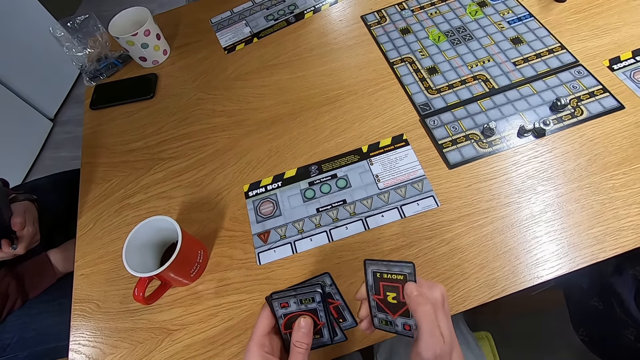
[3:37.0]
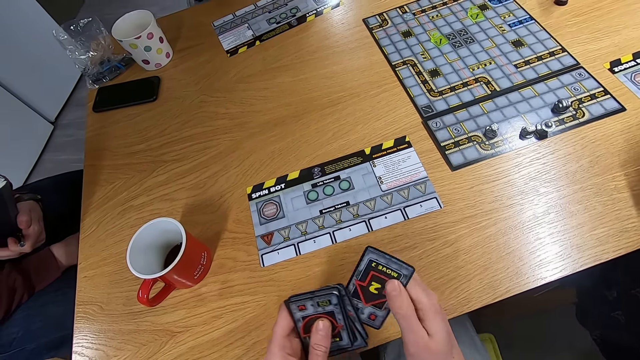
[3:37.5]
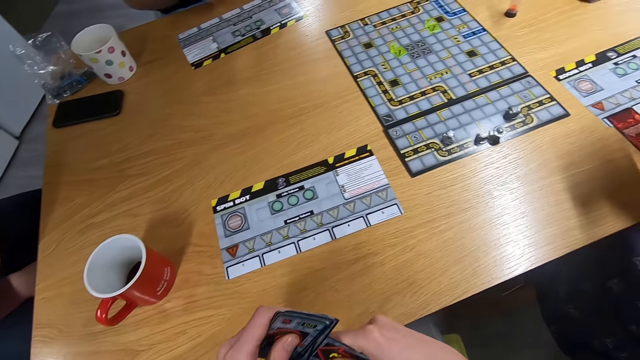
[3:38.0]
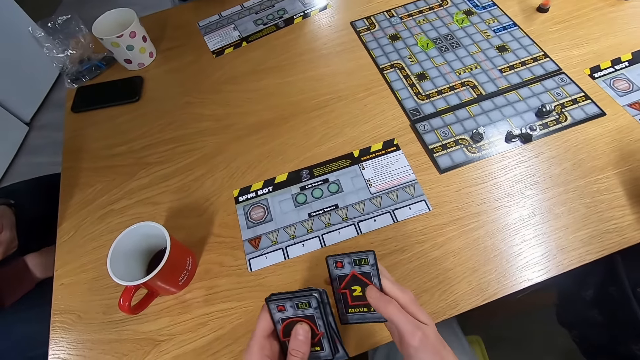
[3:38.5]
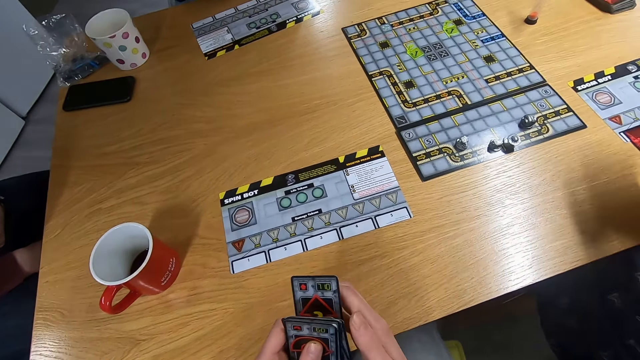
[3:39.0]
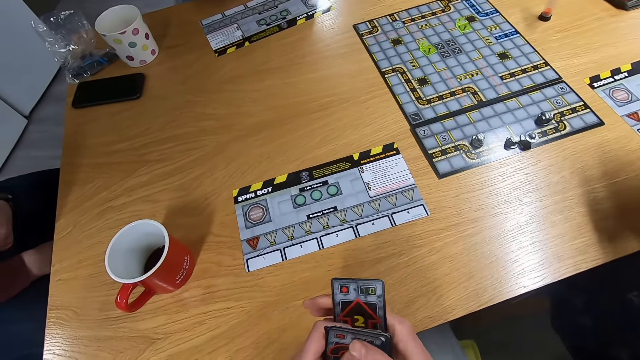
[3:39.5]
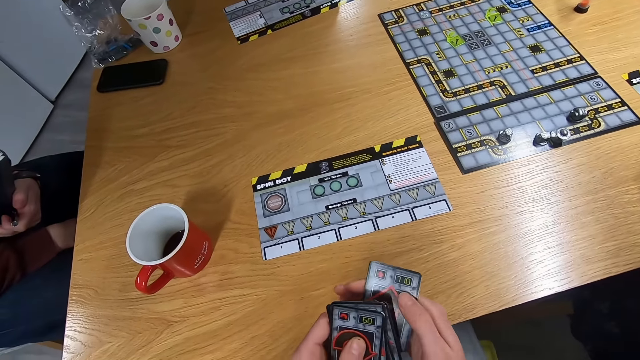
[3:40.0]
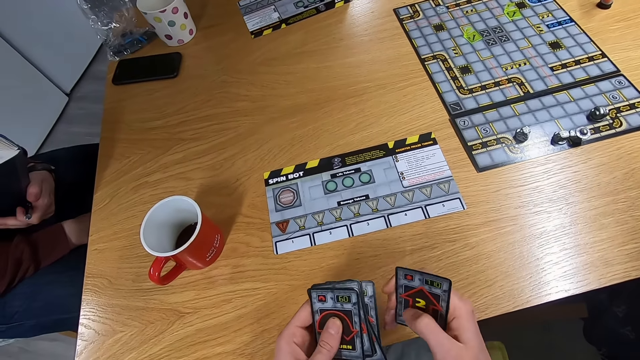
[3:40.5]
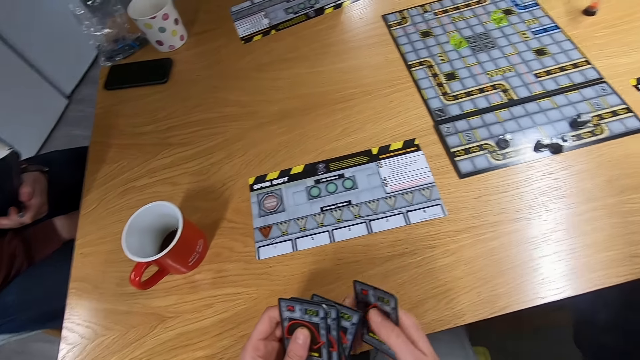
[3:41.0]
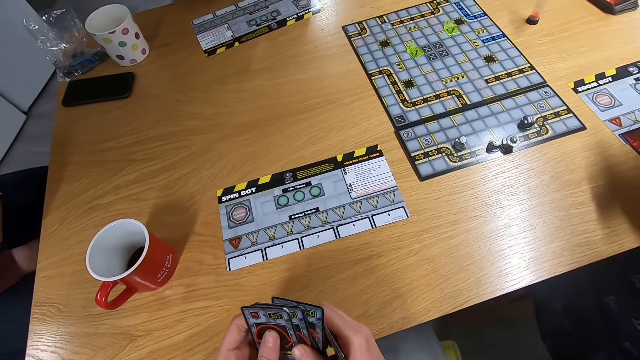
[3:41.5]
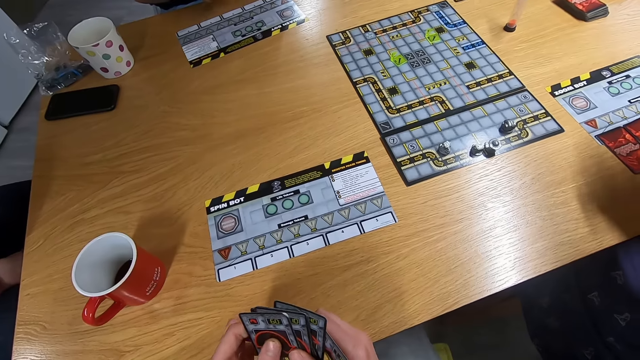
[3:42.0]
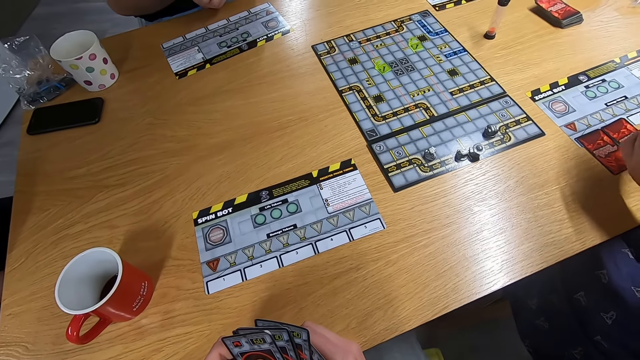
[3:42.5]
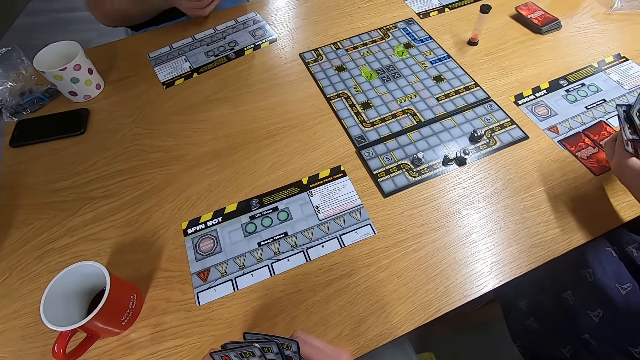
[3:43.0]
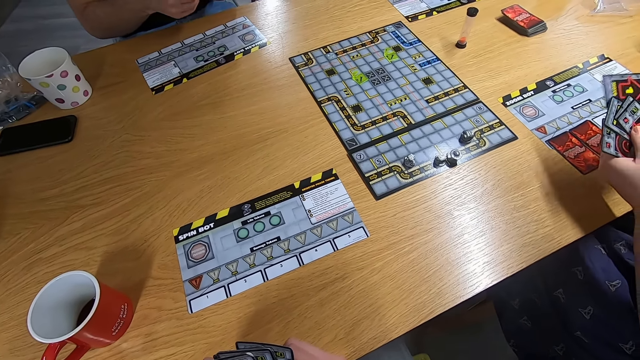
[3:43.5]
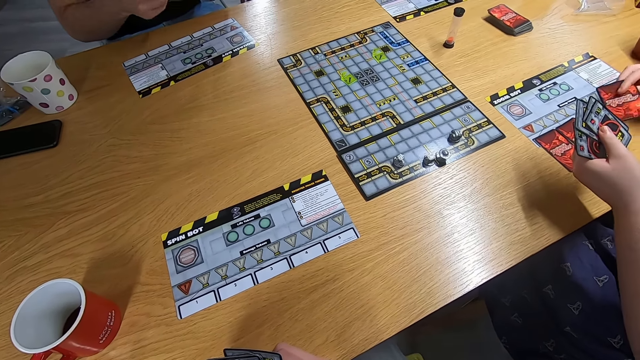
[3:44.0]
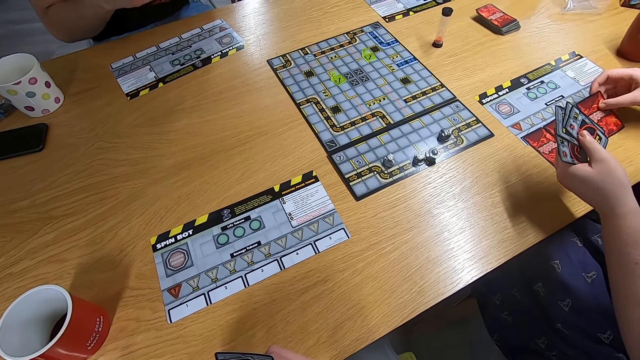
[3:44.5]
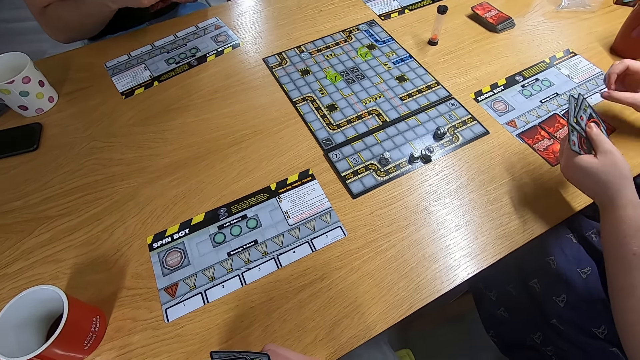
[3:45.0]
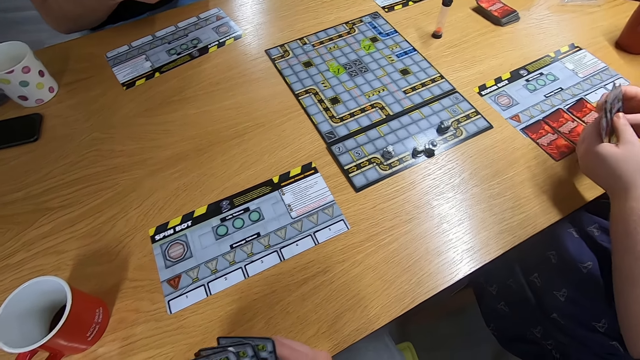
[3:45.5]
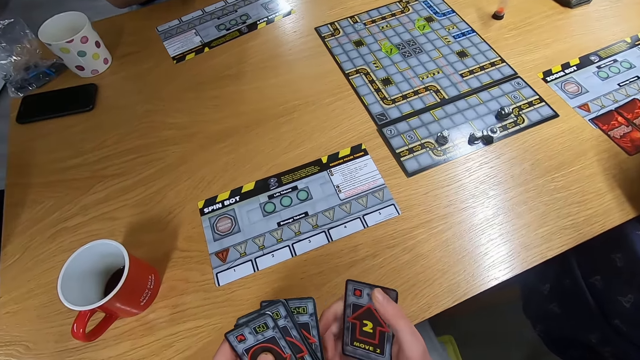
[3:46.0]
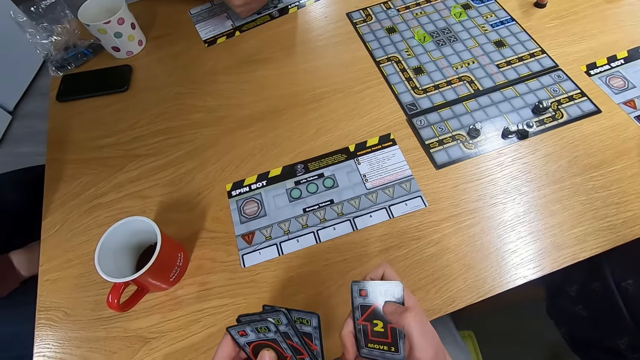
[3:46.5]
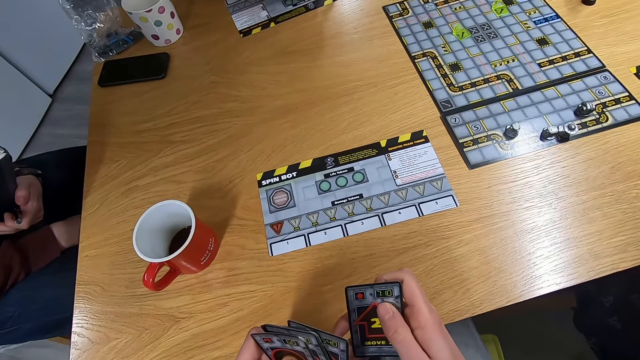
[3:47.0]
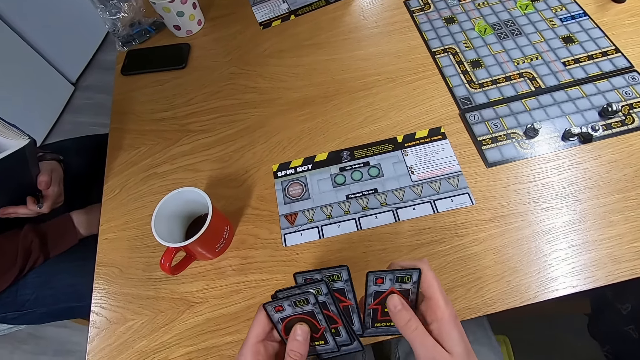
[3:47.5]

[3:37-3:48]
A lady shuffles the cards on the hands. The camera wearer stares at the board game. The lady drops the card on the desk. The camera wearer stares at the cards.

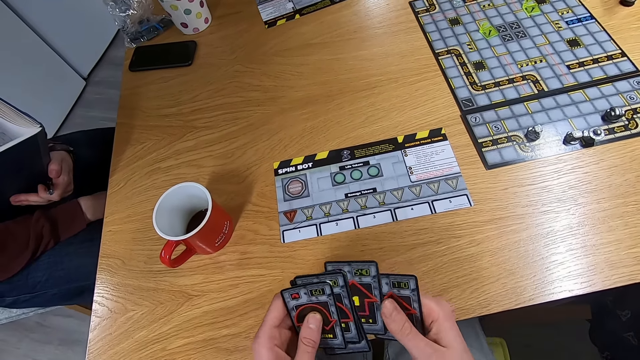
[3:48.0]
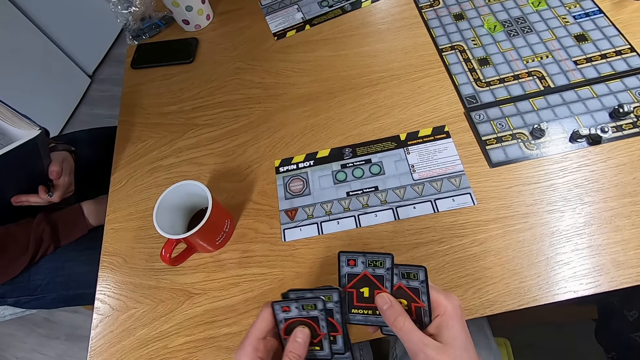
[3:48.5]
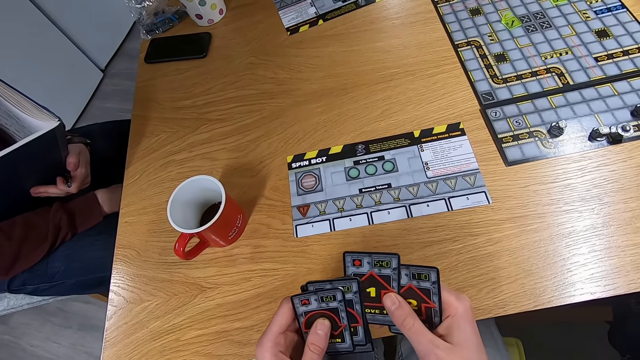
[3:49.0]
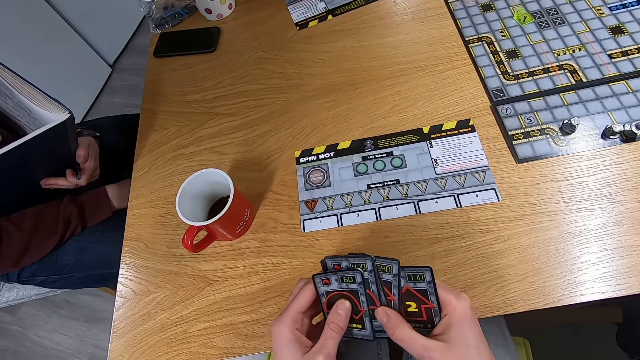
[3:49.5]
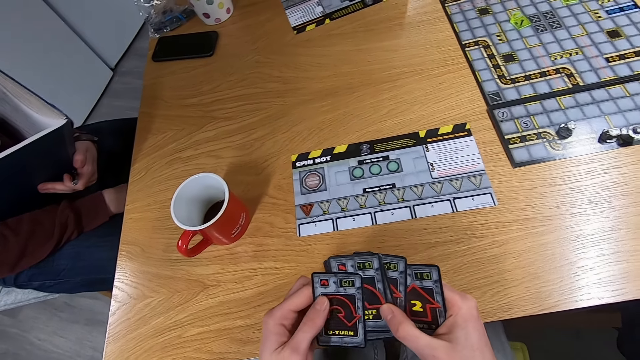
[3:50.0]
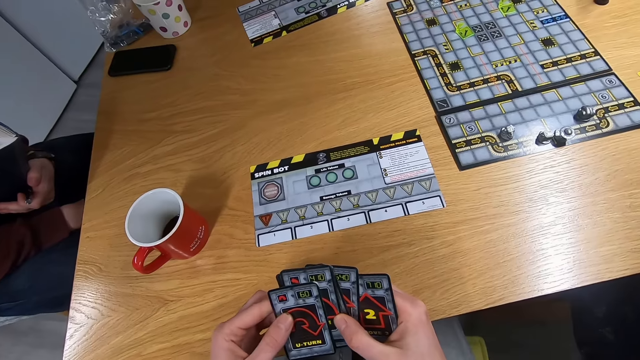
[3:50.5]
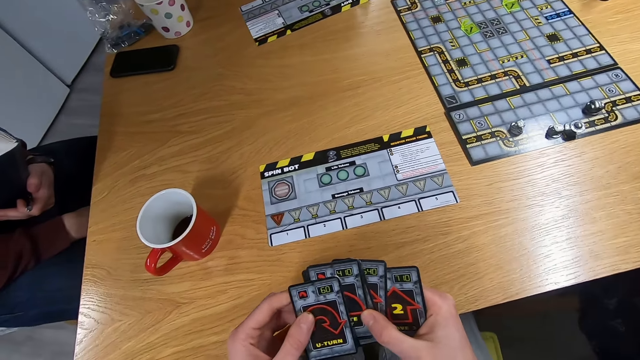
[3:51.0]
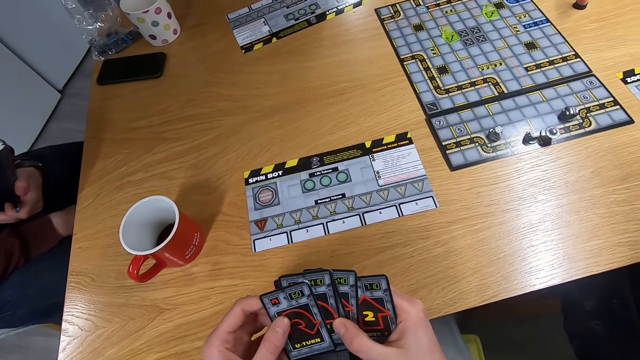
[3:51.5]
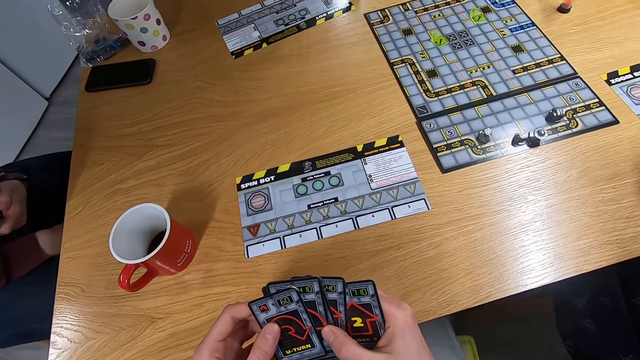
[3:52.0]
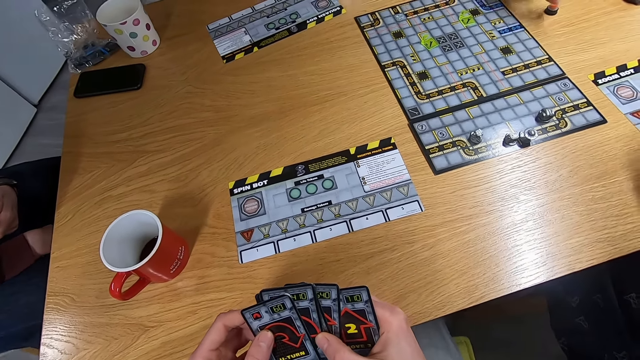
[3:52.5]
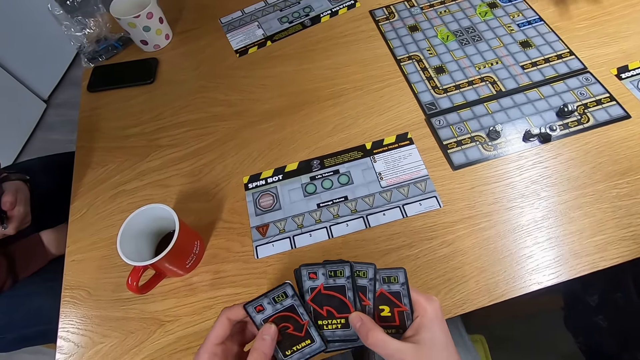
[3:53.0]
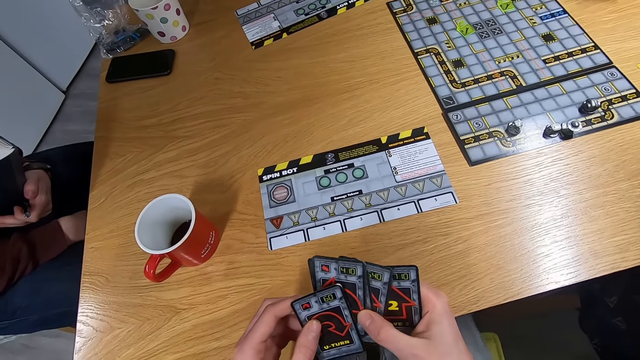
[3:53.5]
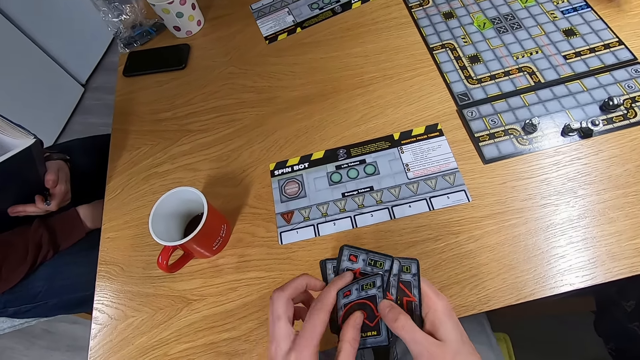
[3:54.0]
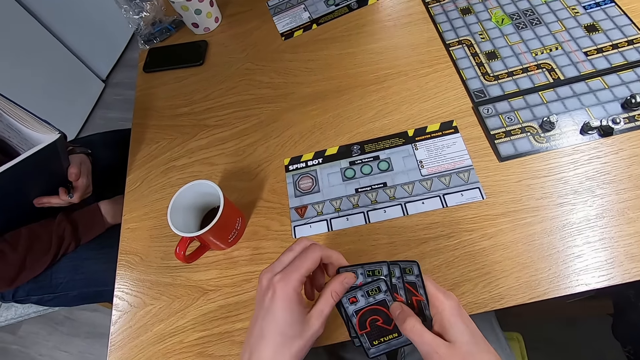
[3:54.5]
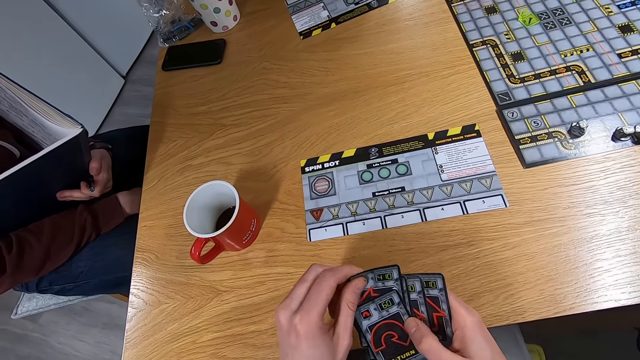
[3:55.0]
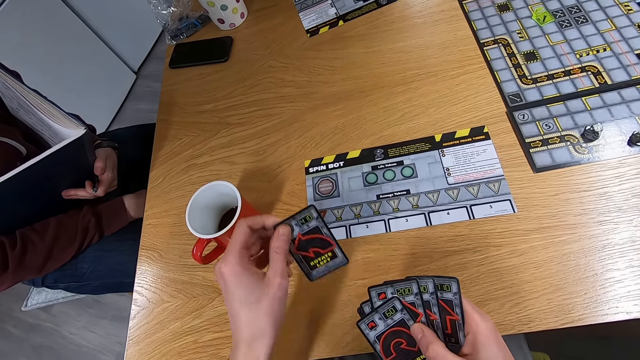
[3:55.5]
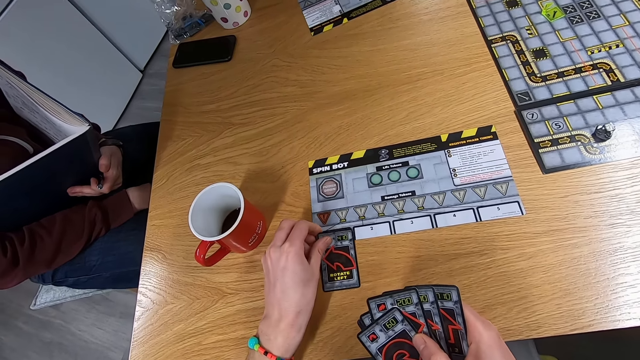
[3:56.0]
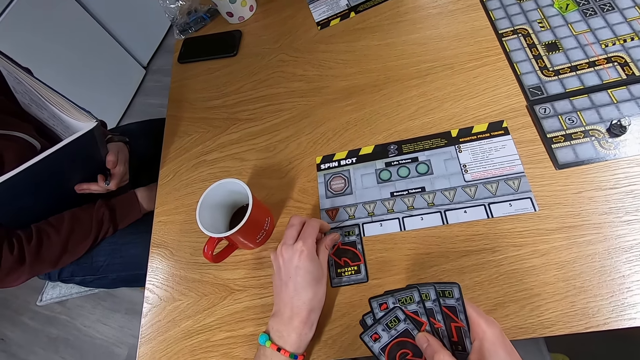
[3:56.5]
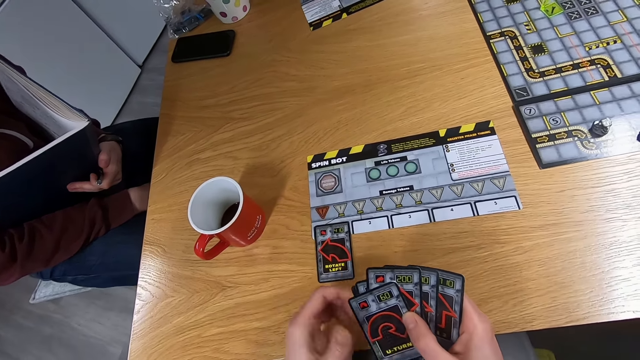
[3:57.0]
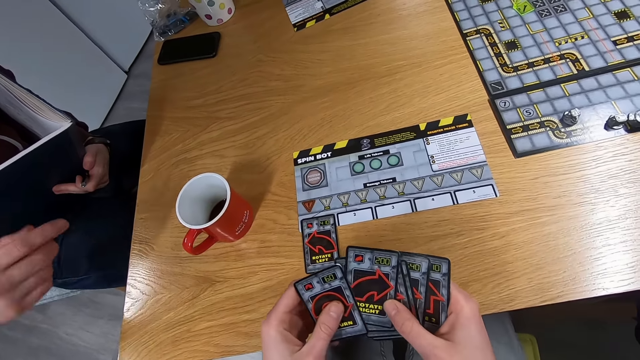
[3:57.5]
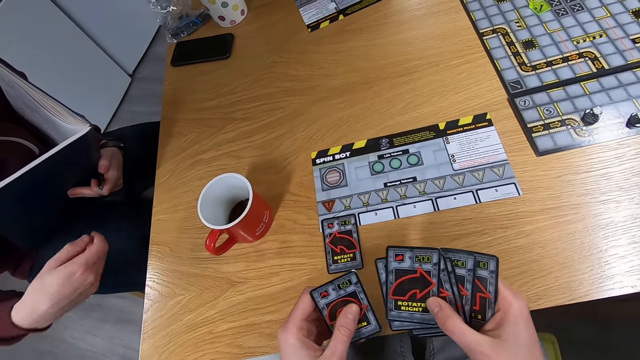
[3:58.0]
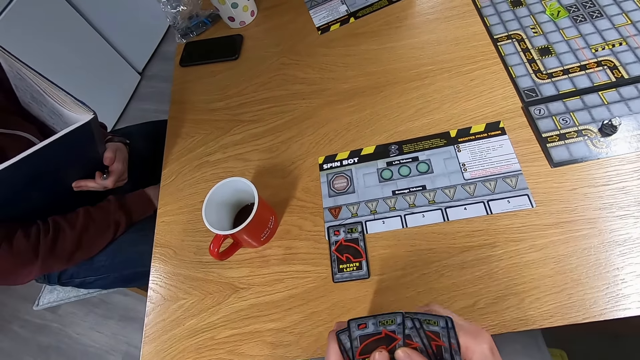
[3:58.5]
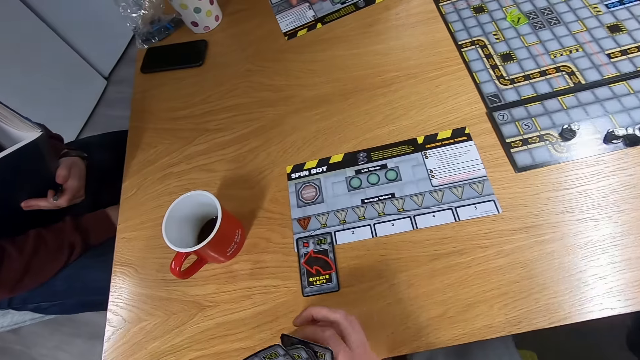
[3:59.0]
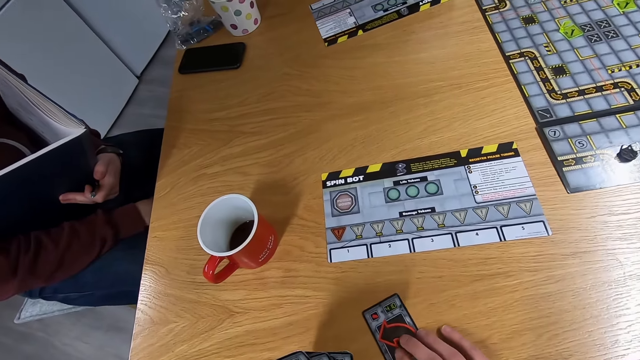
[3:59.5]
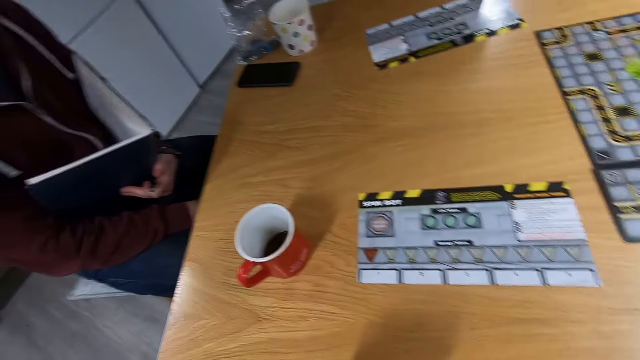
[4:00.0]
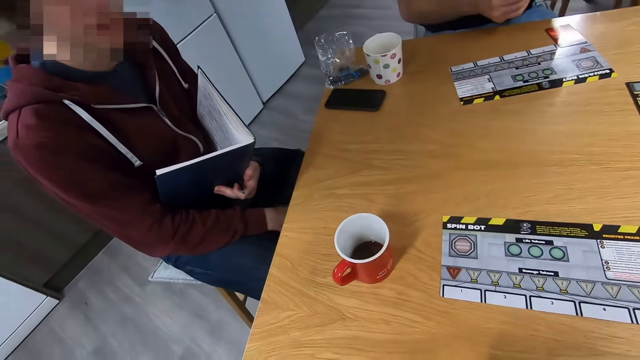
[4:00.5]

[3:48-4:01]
The camera wearer shuffles the cards on the hands. They stare at the board game. They pick a card with the left hand. They drop the card on the desk. A man swings the right hand. The camera wearer shuffles the cards on the hands. They pick a card with the right hand.
